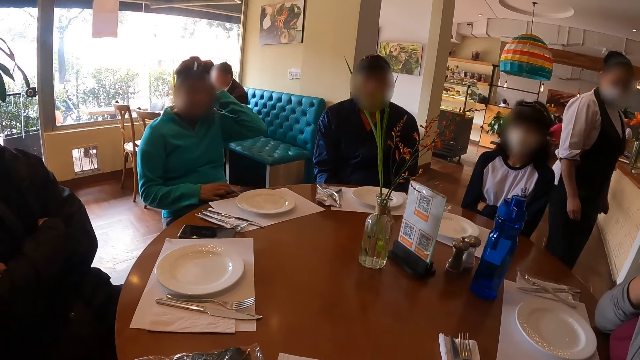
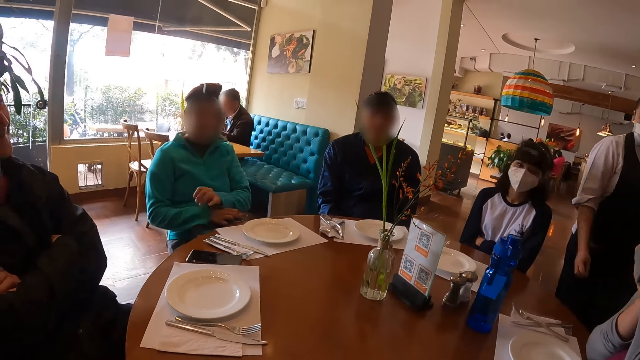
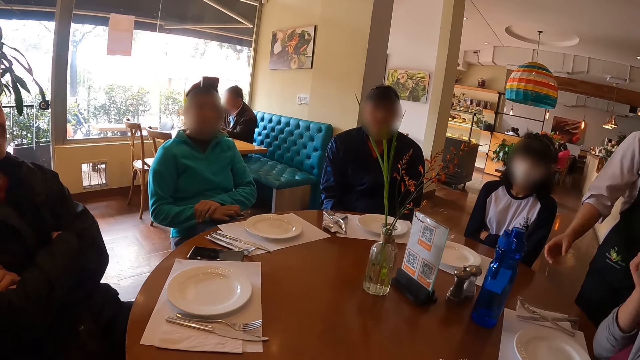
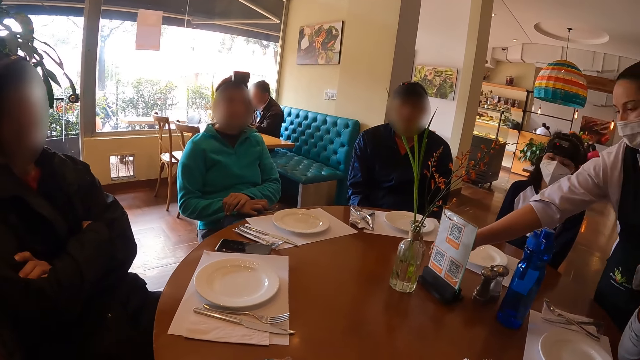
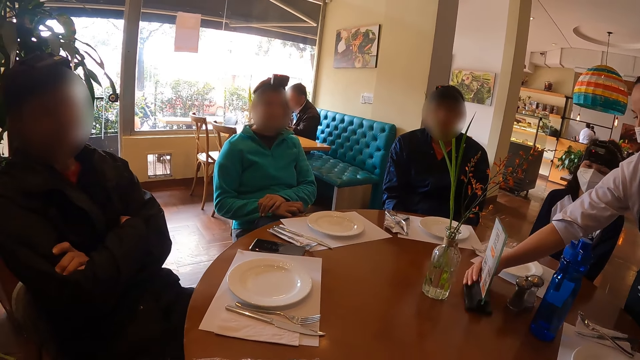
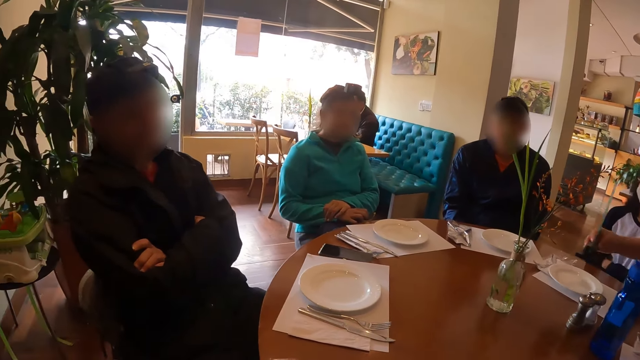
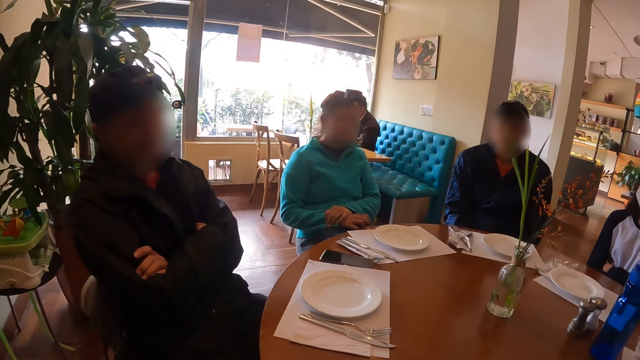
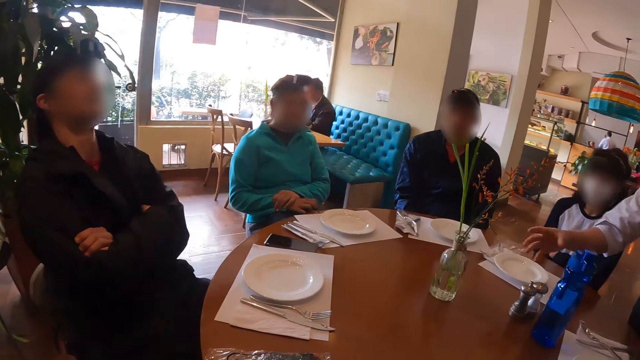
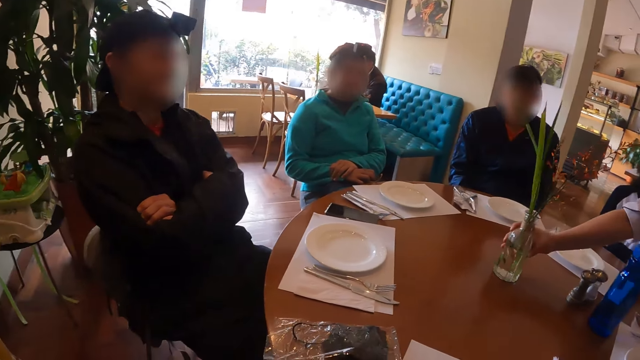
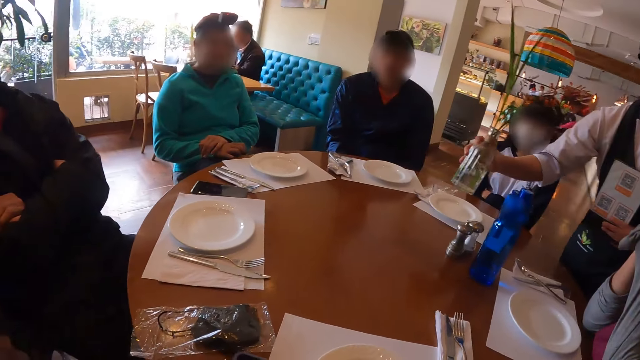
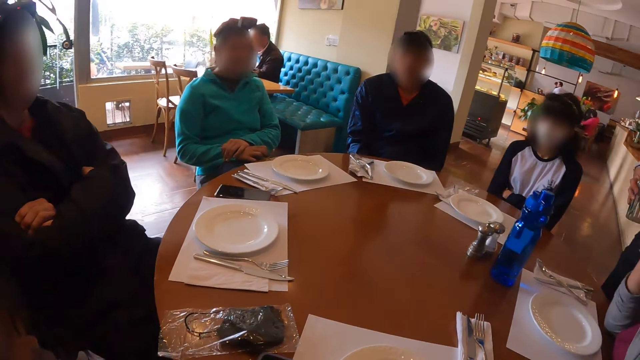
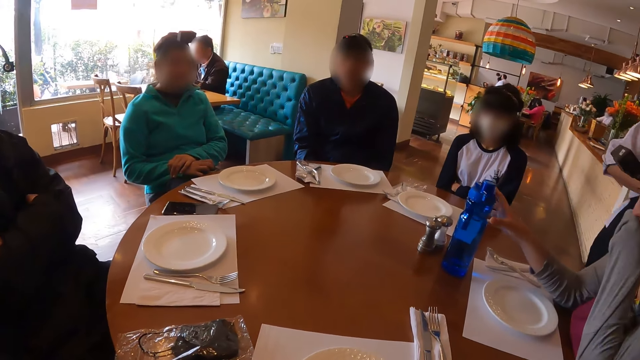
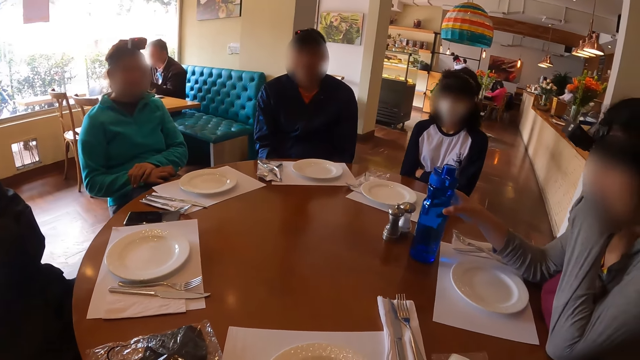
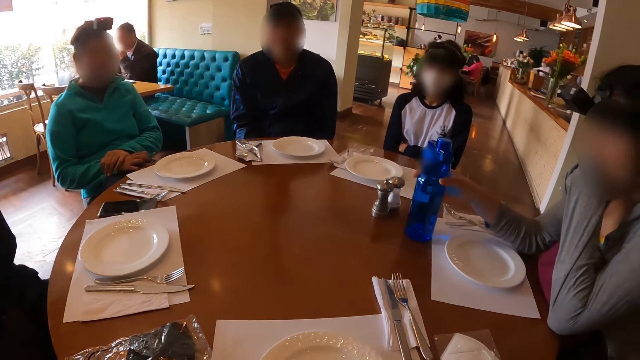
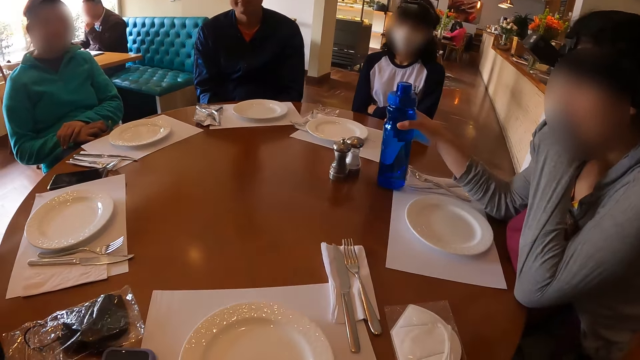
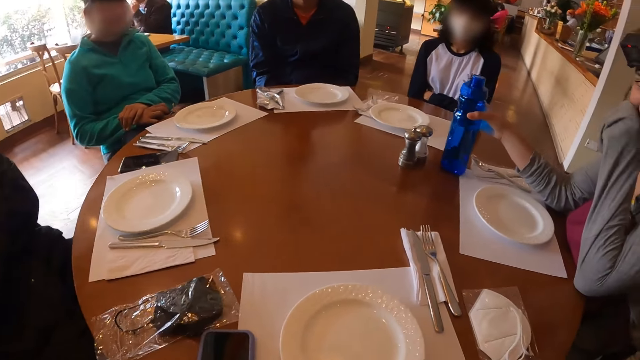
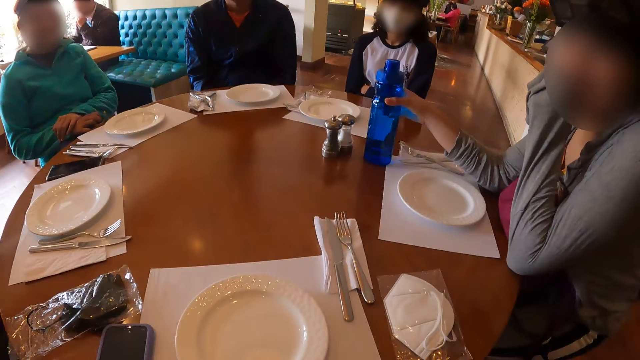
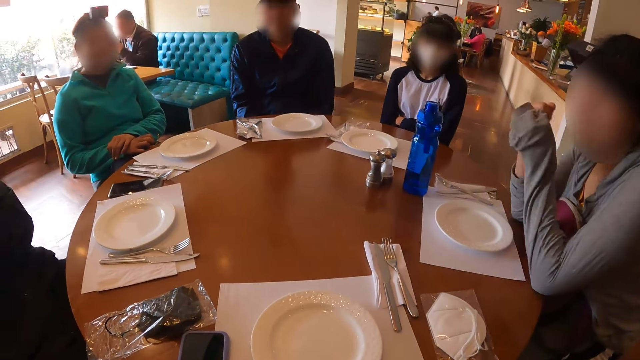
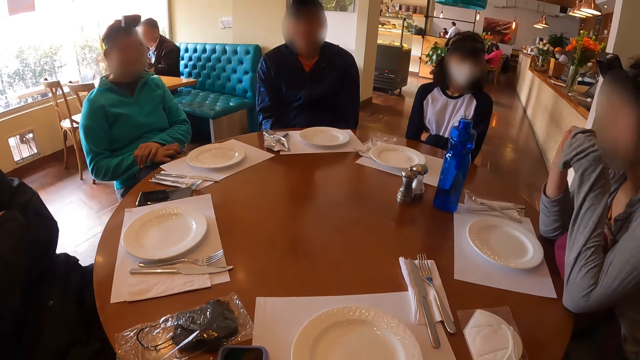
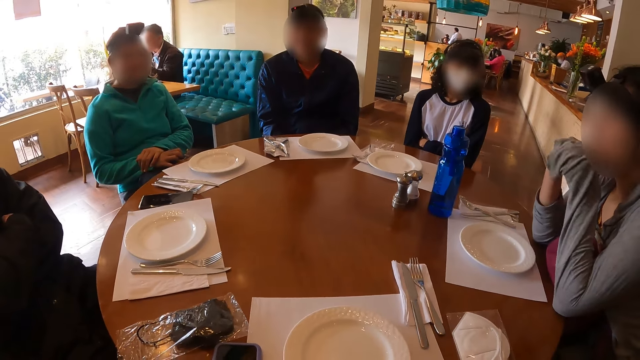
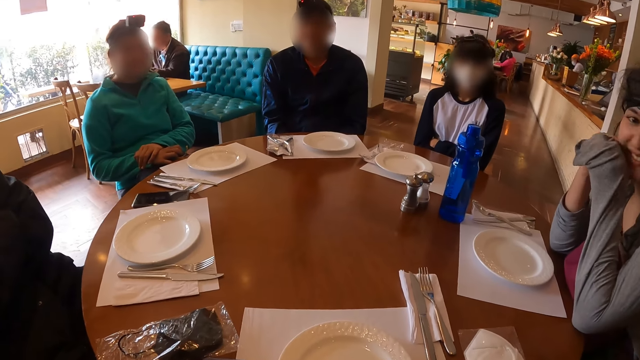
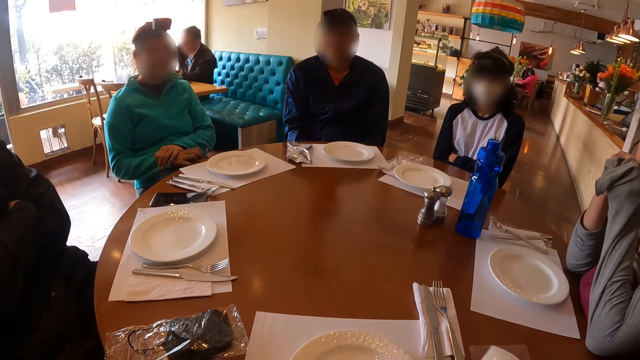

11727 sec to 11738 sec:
A woman picks up a menu stand from the table with her right hand. The woman picks up the menu stand from the table with her right hand again. The woman picks up a flower vase from the table with her right hand. Another woman adjusts a bottle on the table with her right hand.

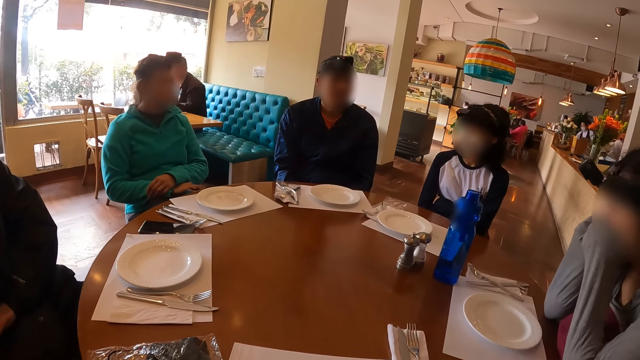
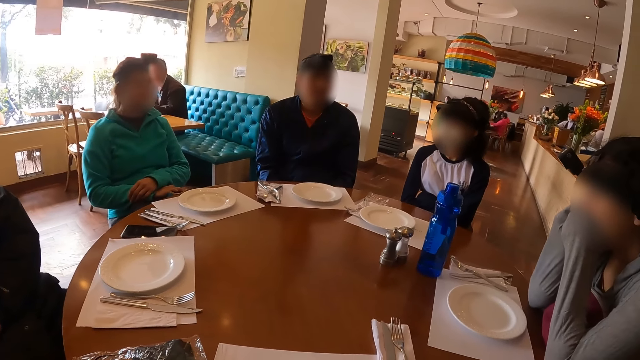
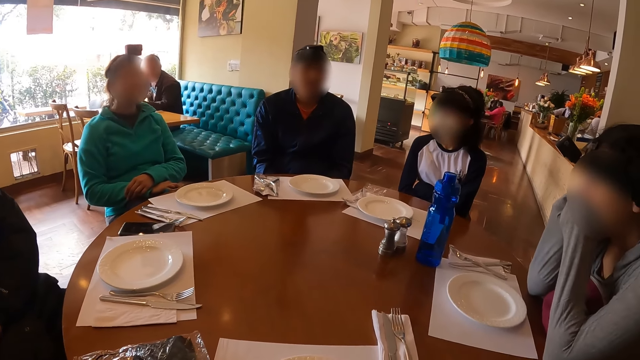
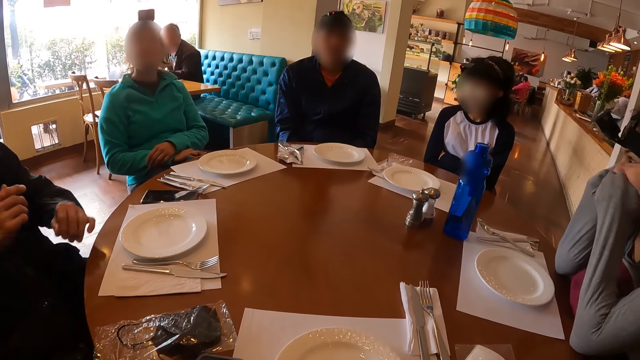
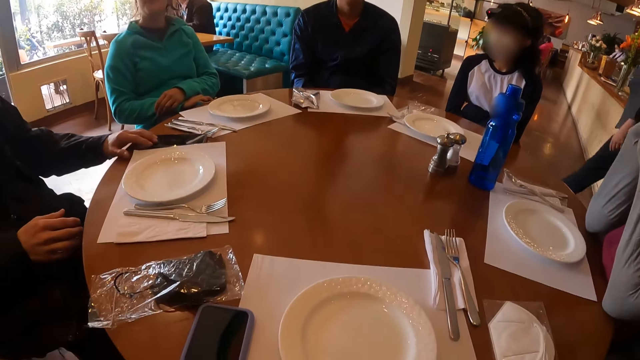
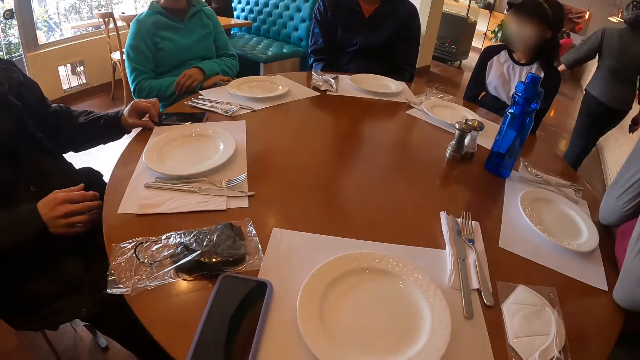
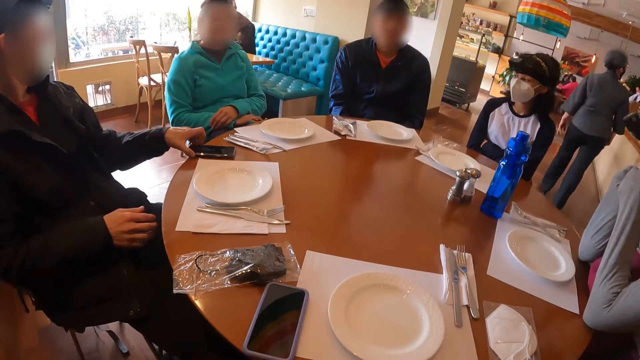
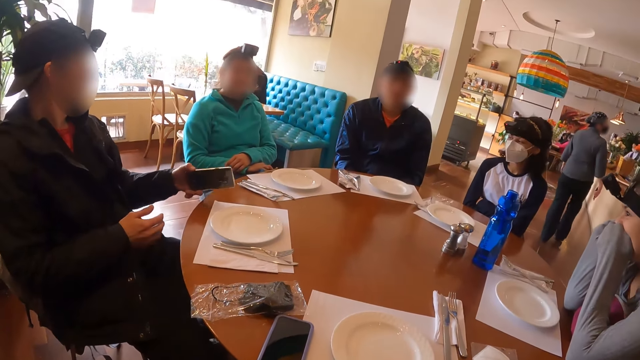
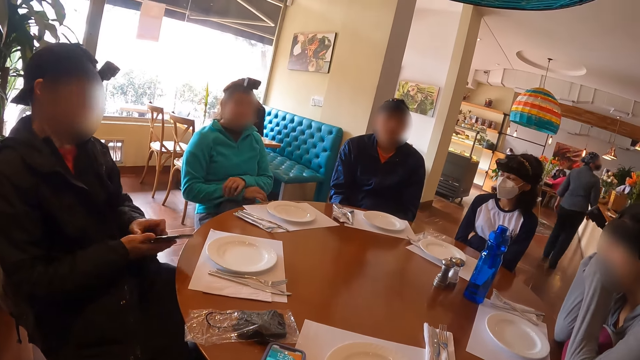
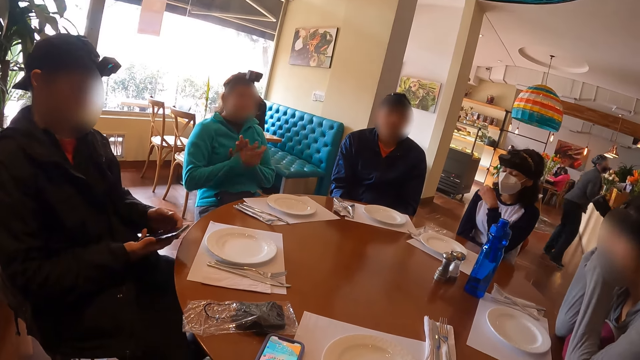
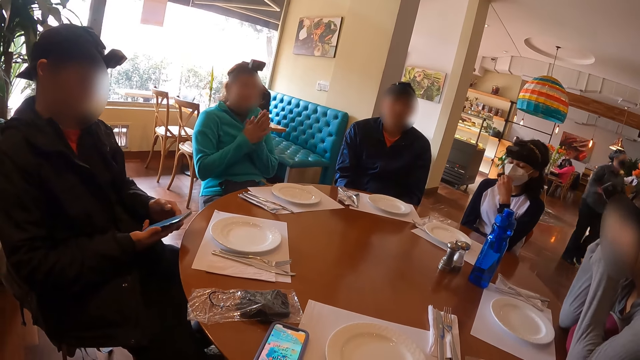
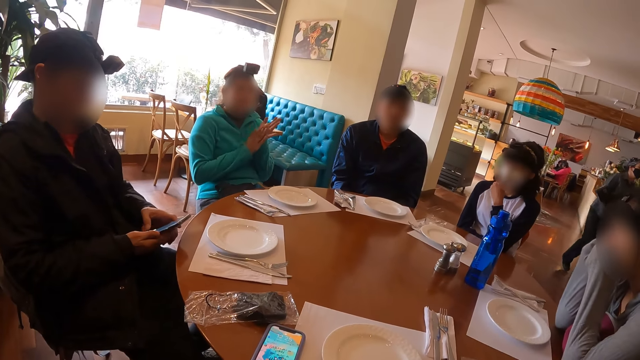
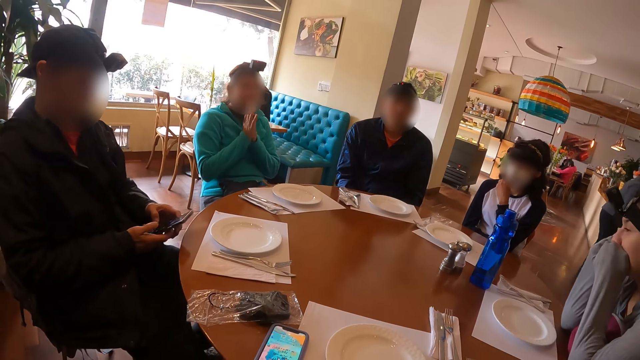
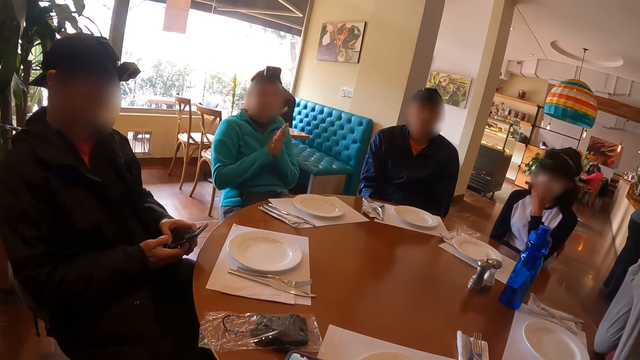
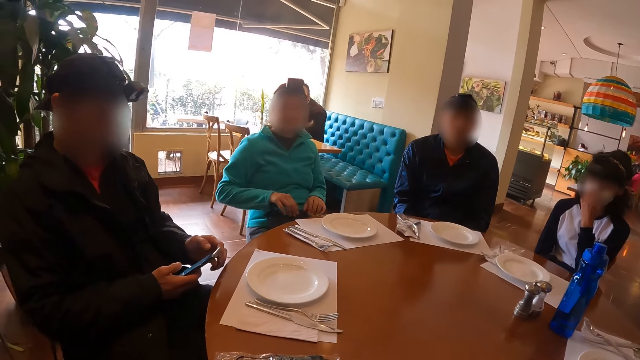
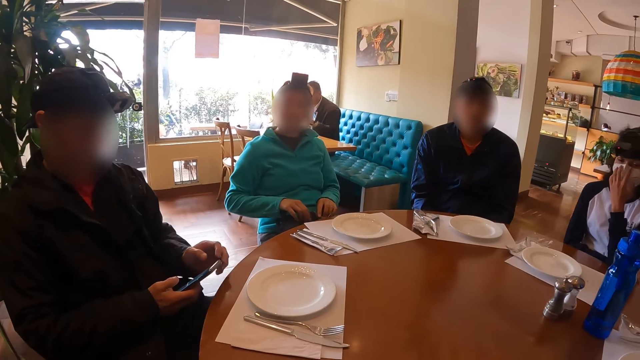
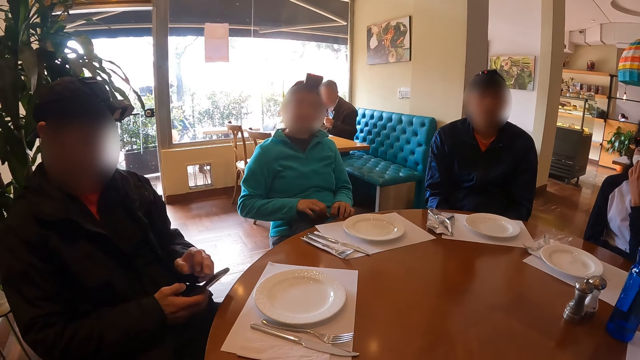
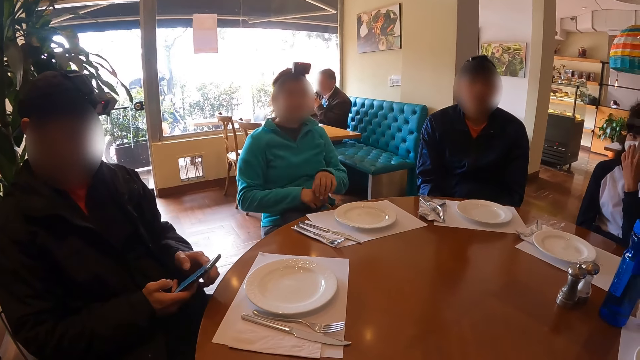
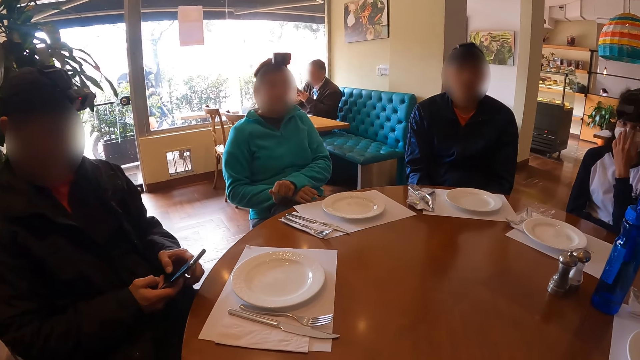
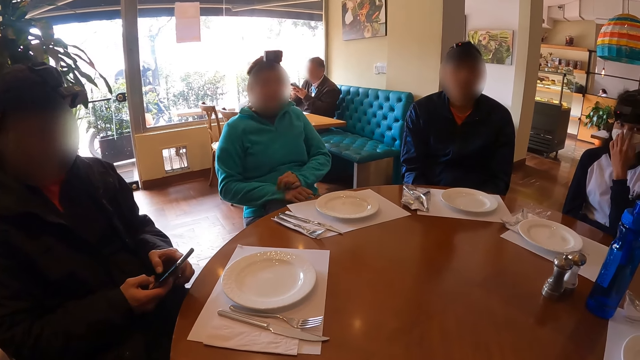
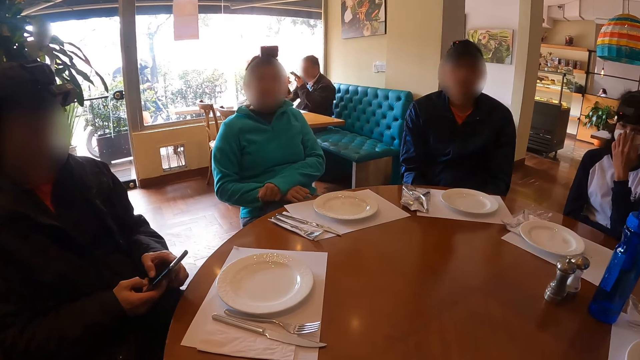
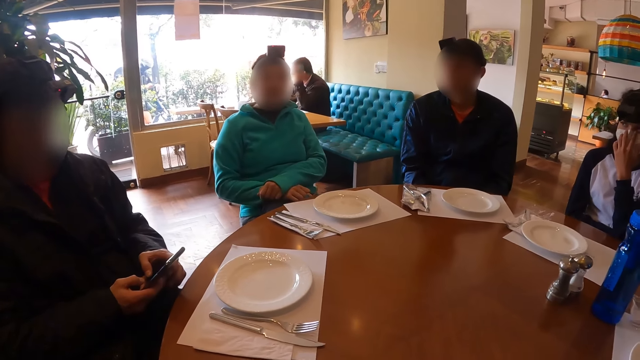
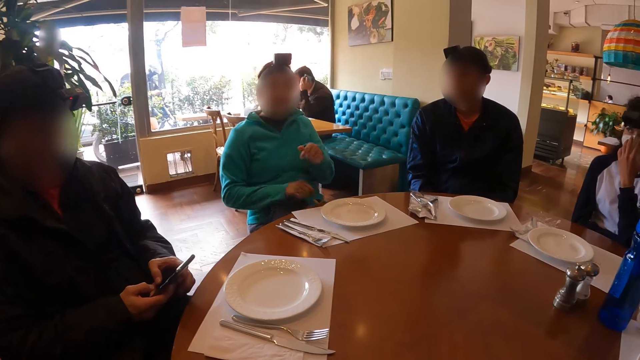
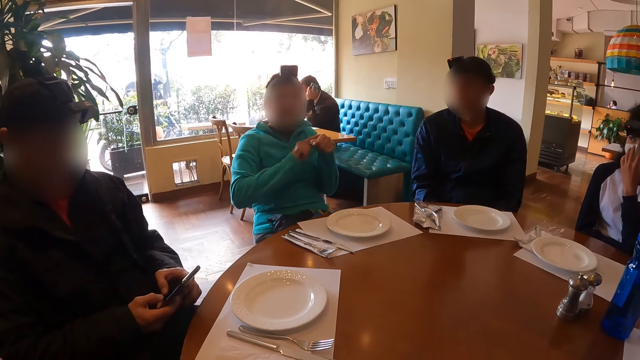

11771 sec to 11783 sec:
The man places his left hand on a phone on the table. The man picks the phone from the table with his left hand. The man places the phone in his right hand with his left hand. The man operates the phone with both hands. The camera wearer clicks on the cell phone on the table.
